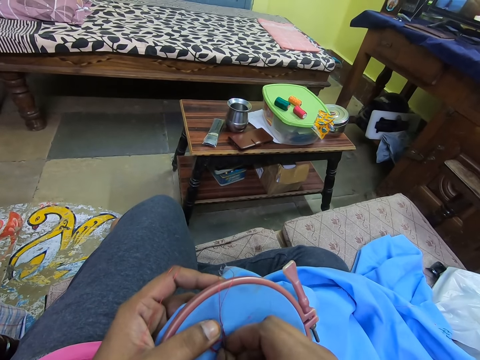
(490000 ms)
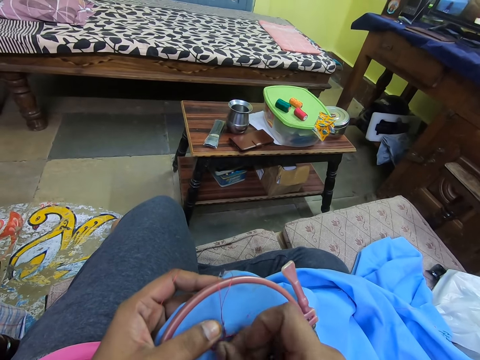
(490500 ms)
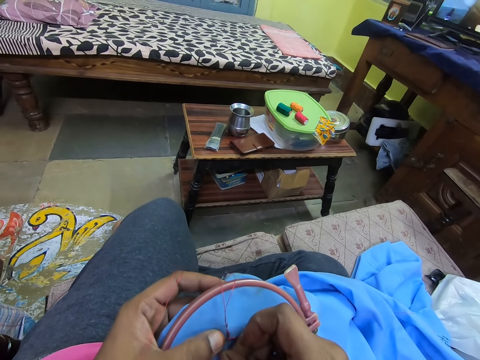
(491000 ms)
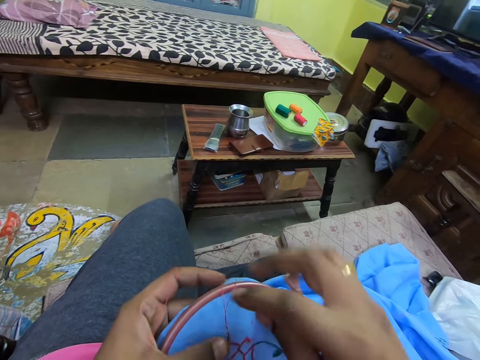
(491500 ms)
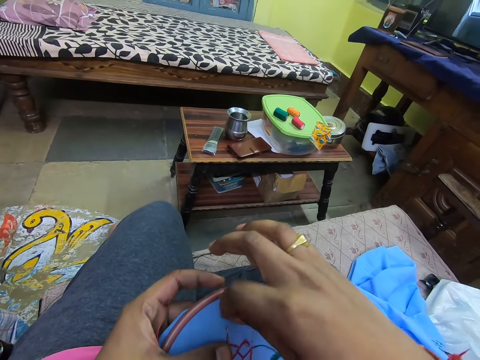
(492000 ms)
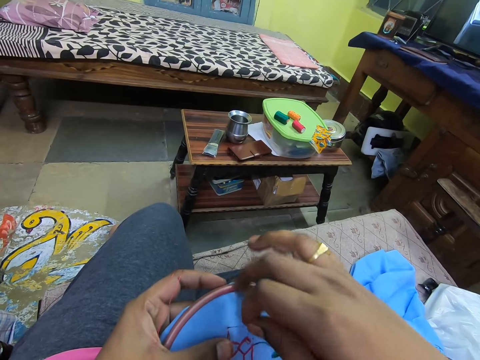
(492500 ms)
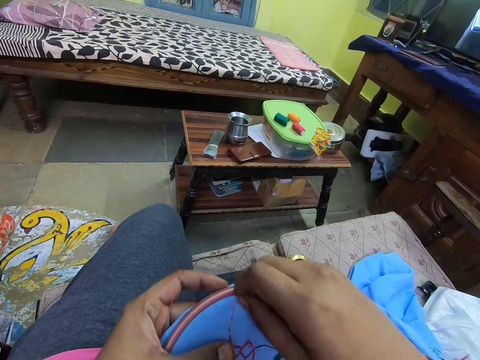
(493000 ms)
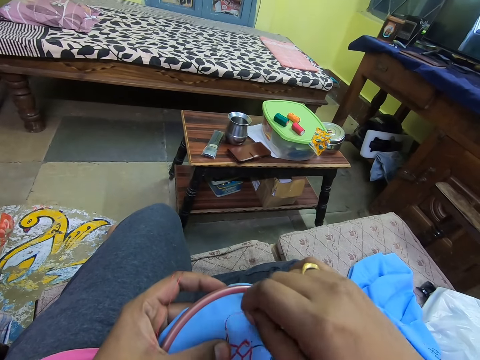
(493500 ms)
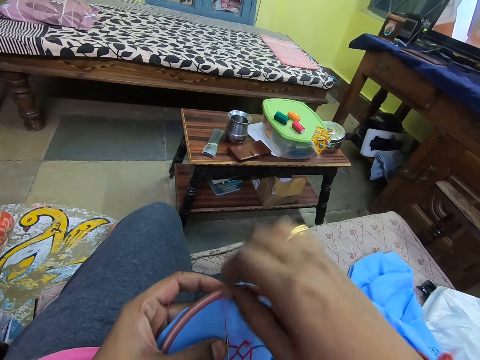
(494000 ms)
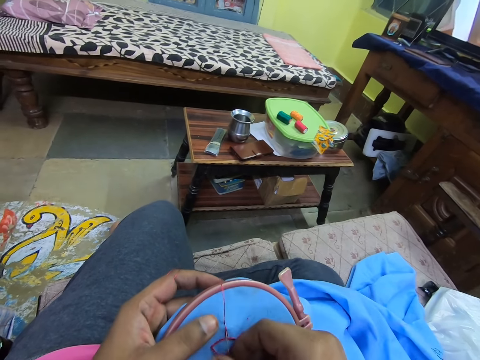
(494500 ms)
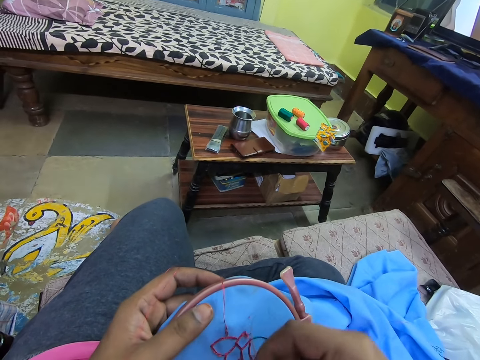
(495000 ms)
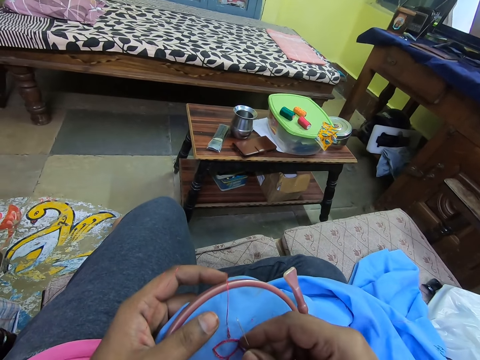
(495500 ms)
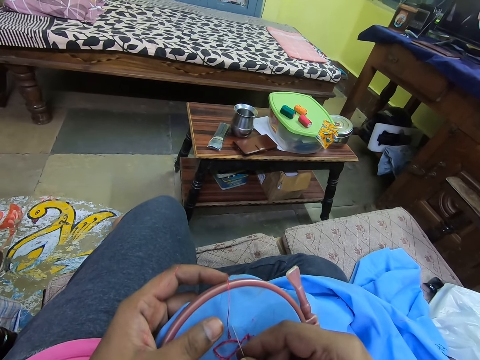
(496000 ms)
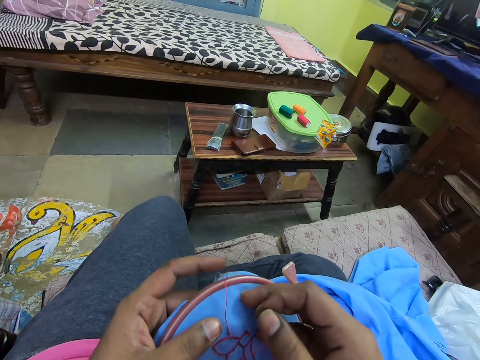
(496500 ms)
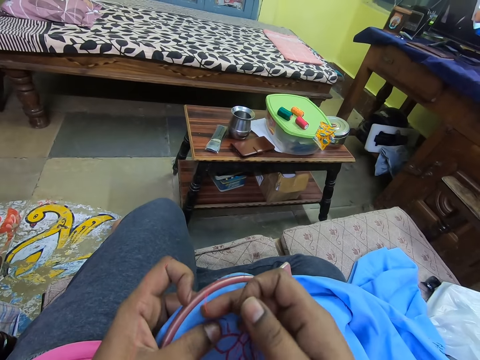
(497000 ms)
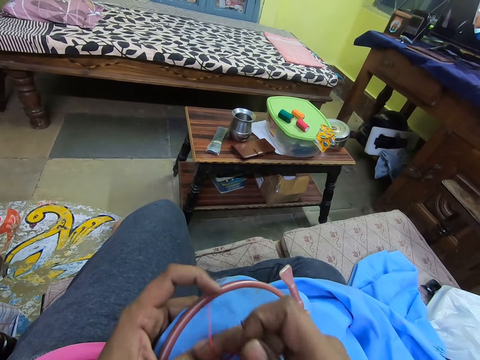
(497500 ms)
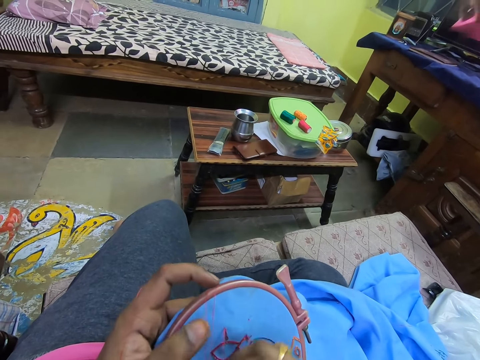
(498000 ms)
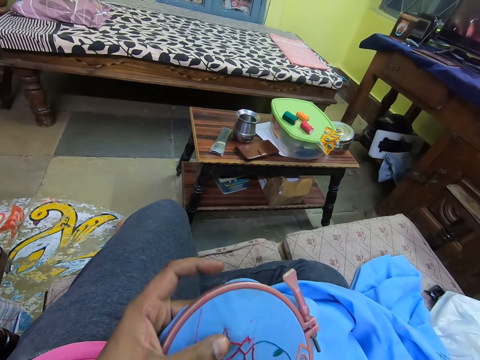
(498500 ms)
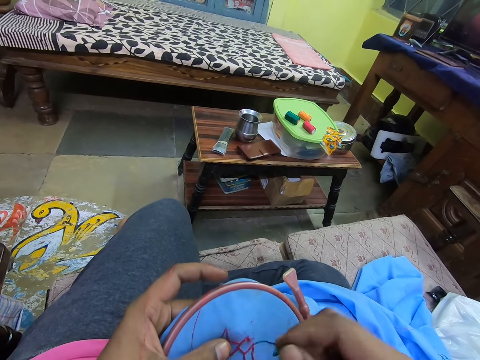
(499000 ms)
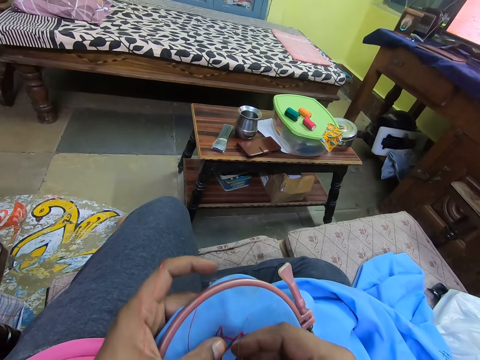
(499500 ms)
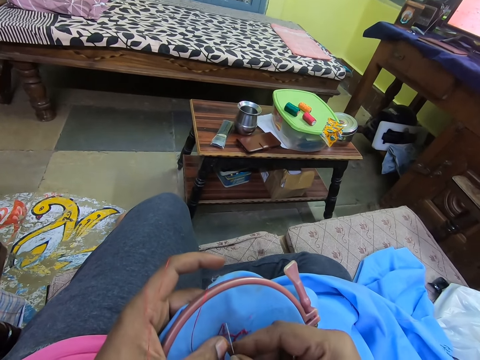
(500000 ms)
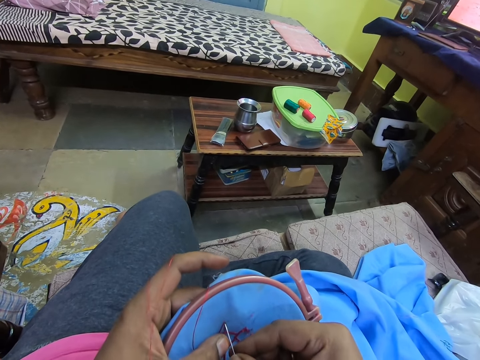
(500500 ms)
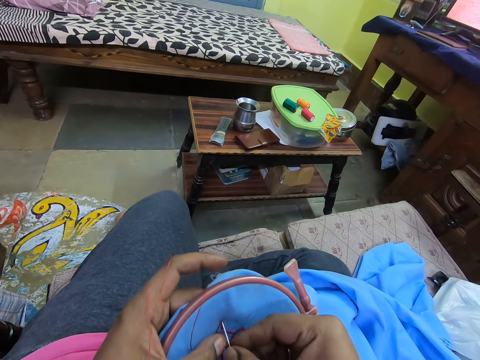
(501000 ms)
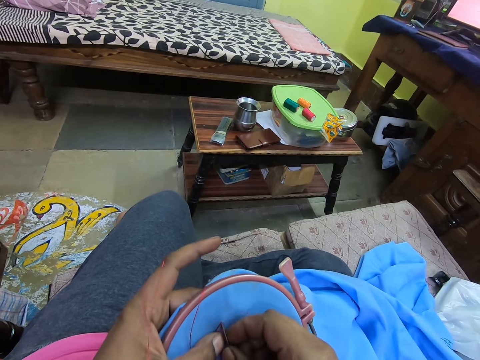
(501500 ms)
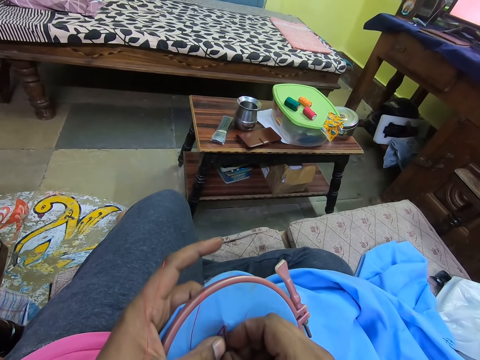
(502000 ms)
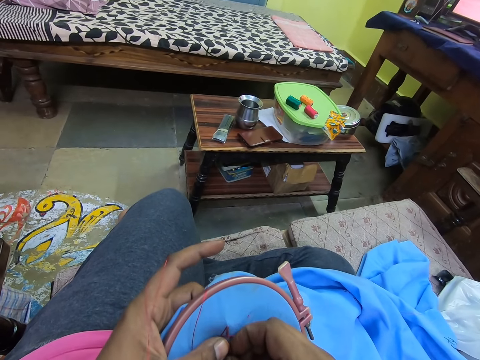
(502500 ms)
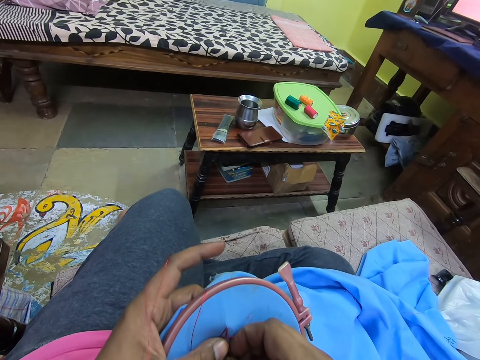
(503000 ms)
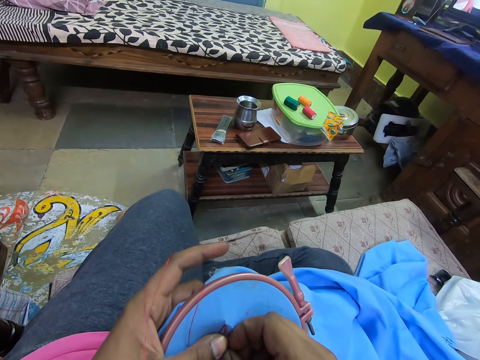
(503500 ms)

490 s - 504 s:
The camera wearer rolls the thread around the needle. They tie the thread around the needle. They sew the material. They hold the needle. They knit a flower pattern on a piece of cloth.

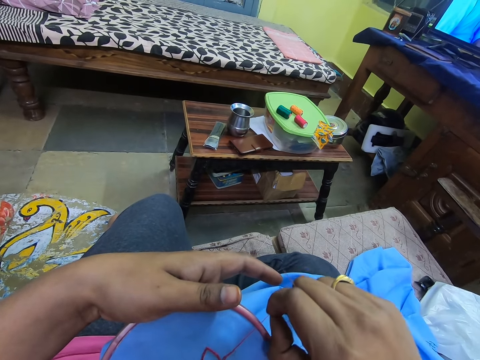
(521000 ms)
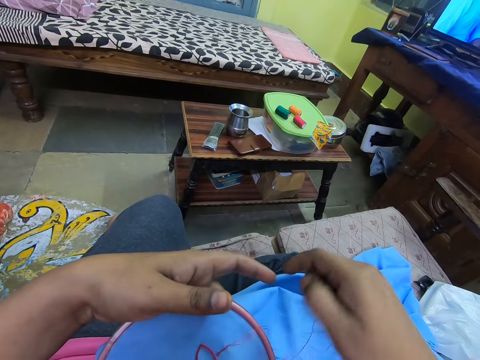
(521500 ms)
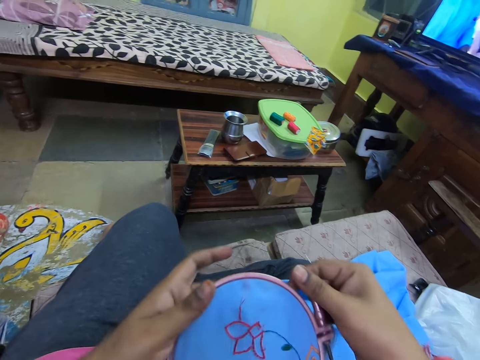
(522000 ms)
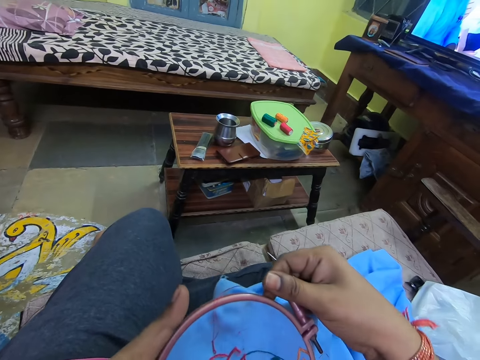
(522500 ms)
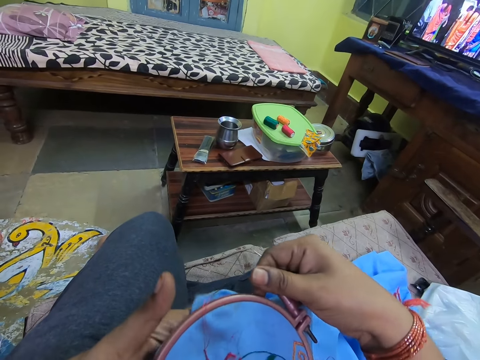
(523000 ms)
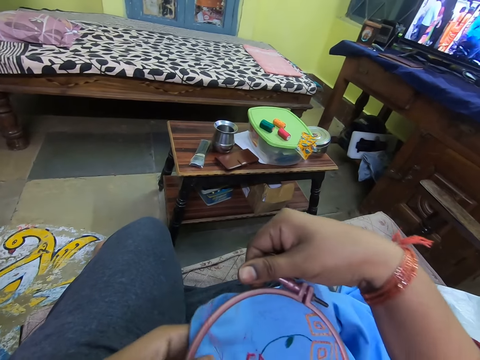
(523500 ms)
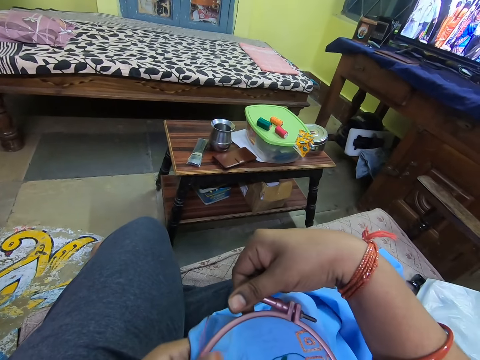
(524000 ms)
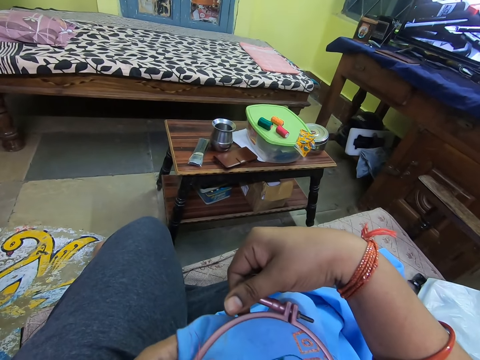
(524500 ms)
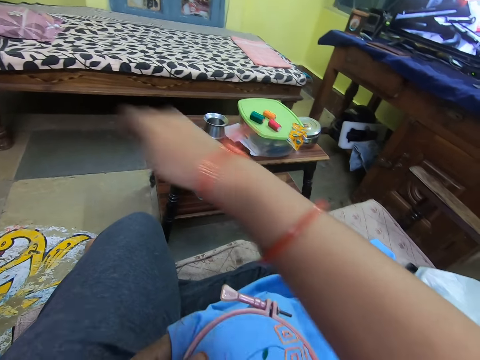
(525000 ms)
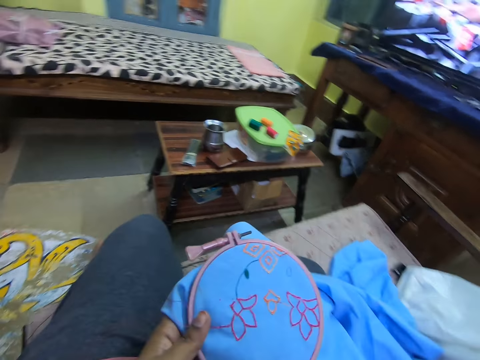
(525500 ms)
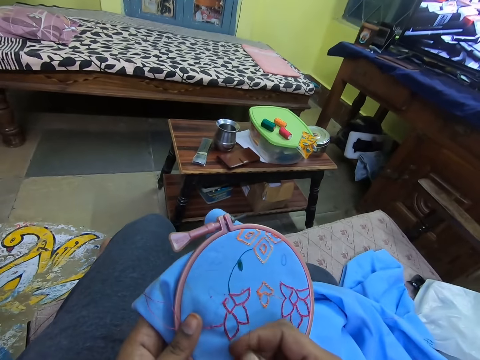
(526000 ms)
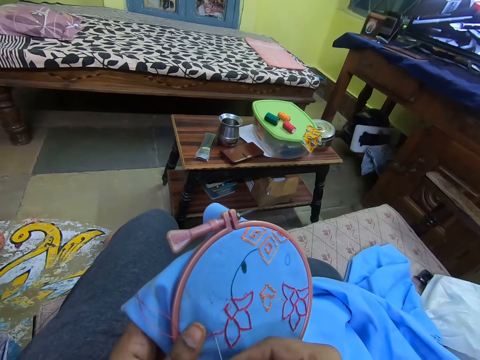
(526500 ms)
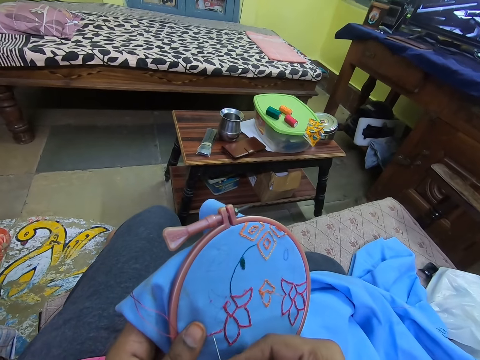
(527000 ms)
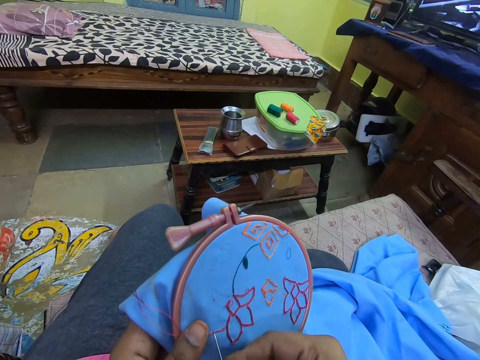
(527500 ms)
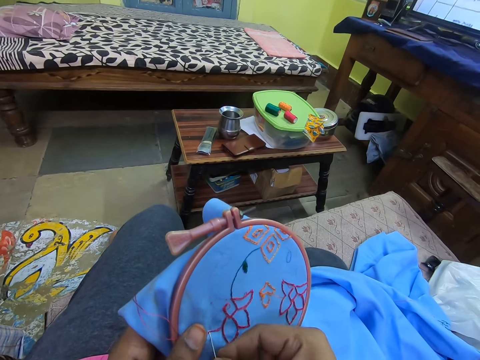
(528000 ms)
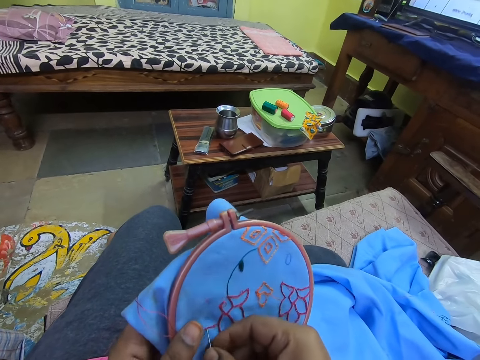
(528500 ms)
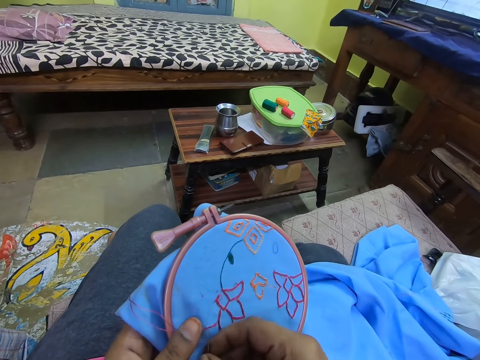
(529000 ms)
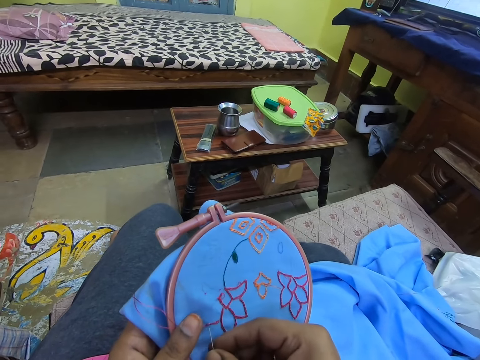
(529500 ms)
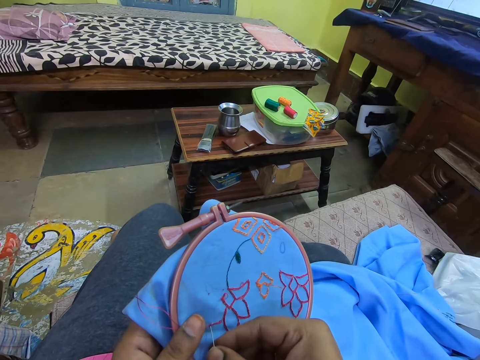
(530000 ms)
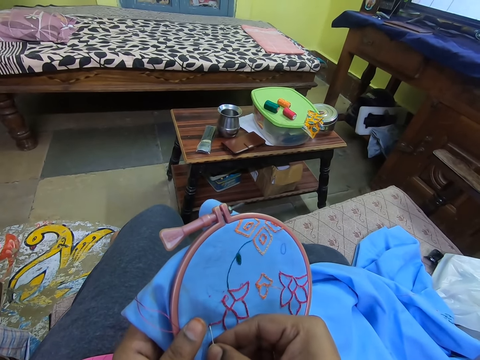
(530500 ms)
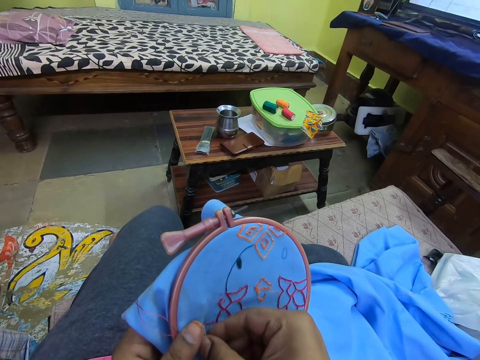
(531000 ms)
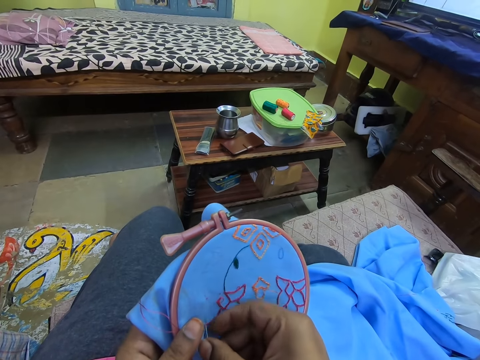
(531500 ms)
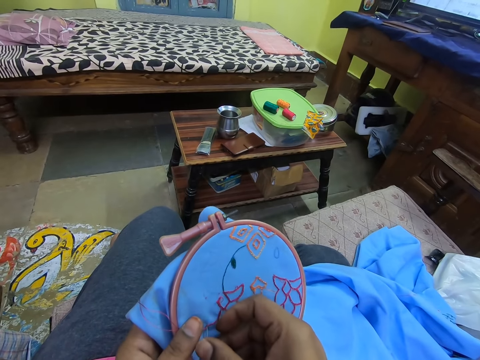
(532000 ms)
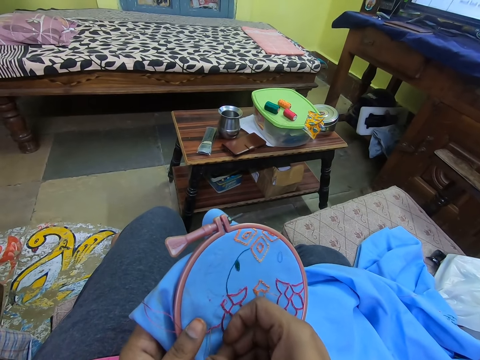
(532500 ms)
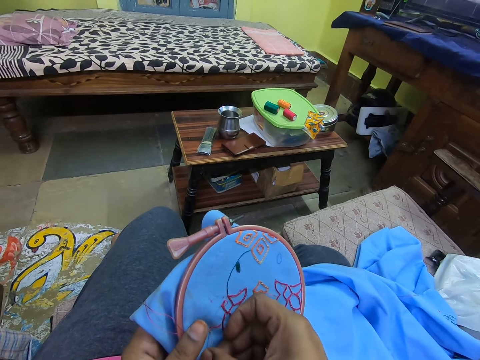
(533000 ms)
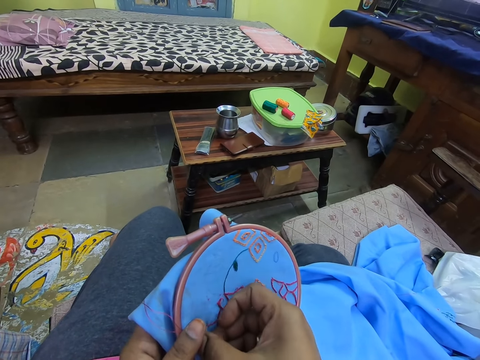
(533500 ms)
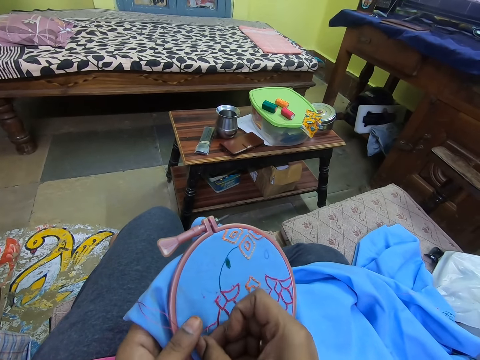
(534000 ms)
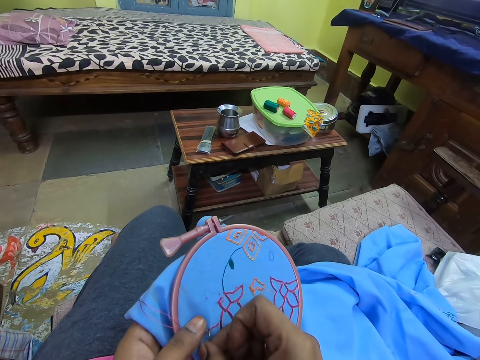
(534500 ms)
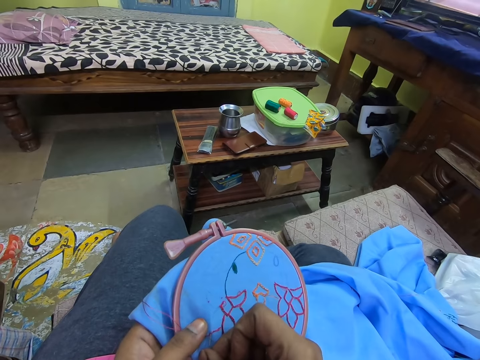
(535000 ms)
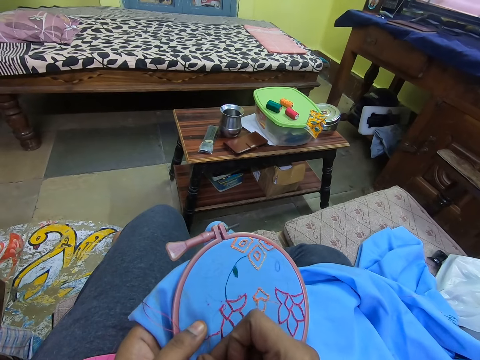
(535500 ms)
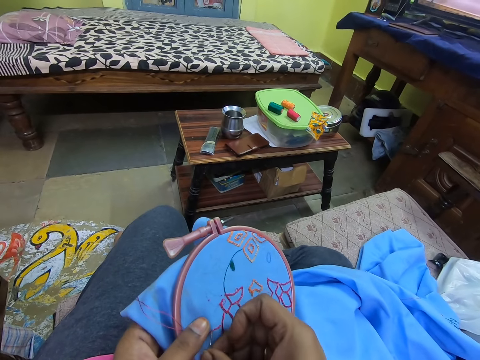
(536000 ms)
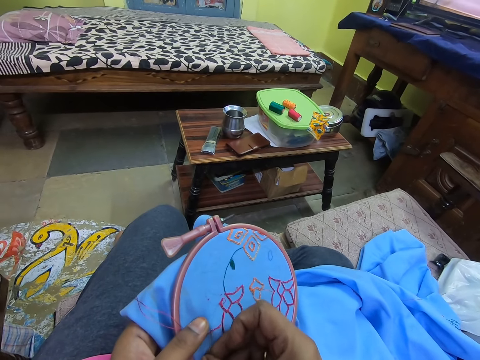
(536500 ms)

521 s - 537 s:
The camera wearer turns the material. They straighten the thread. They knit a flower pattern on a piece of cloth.
